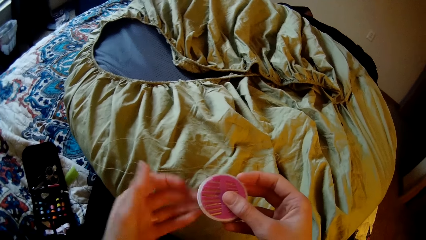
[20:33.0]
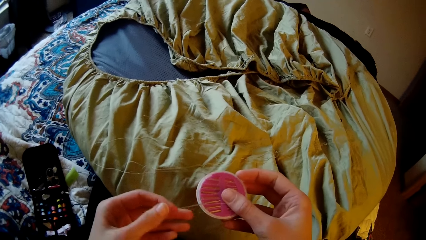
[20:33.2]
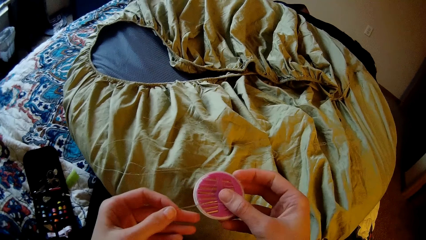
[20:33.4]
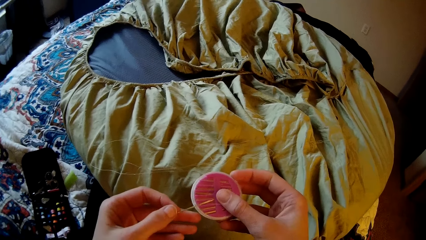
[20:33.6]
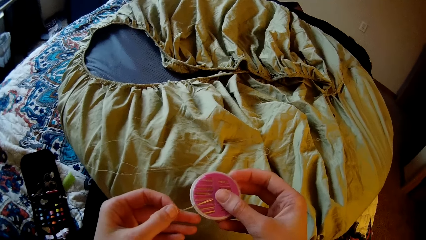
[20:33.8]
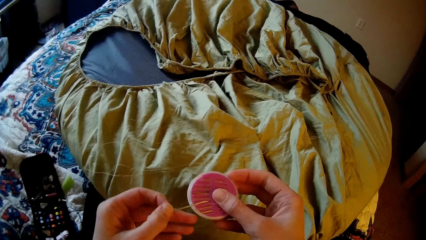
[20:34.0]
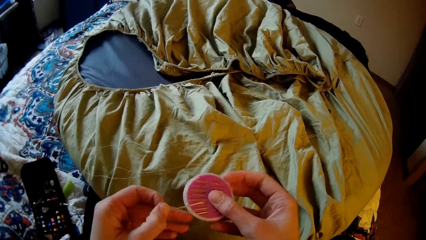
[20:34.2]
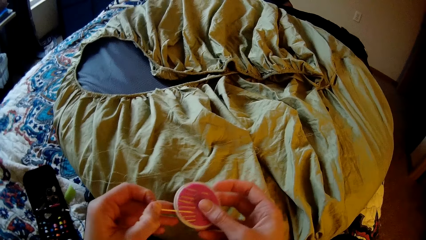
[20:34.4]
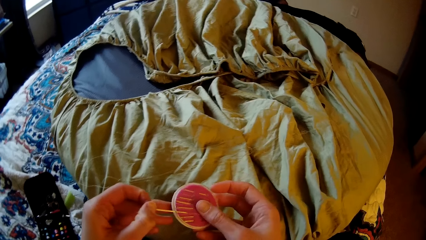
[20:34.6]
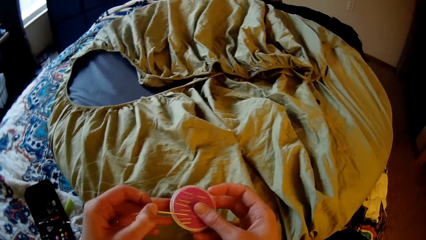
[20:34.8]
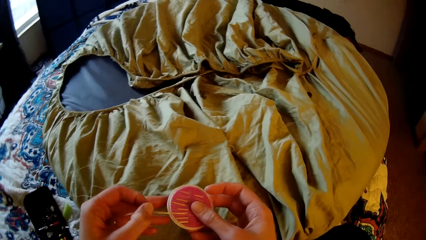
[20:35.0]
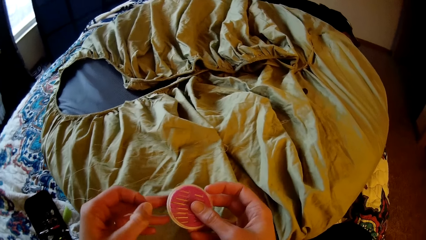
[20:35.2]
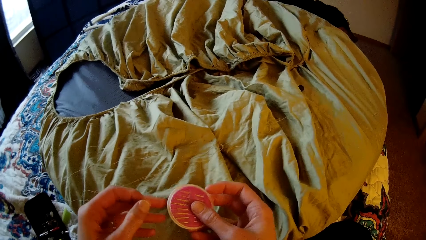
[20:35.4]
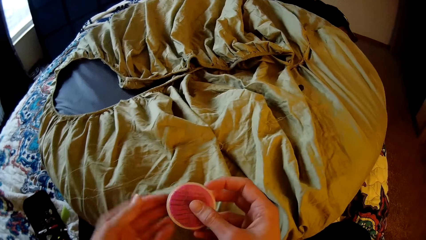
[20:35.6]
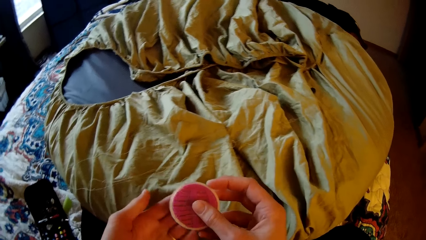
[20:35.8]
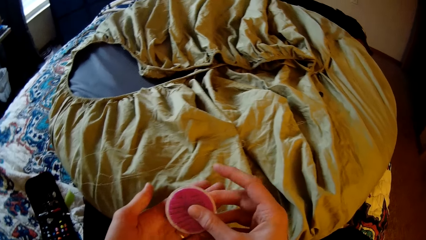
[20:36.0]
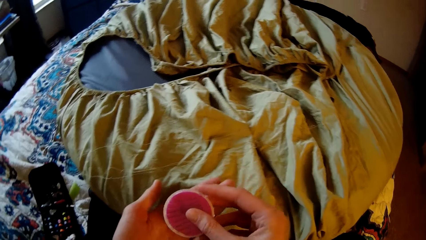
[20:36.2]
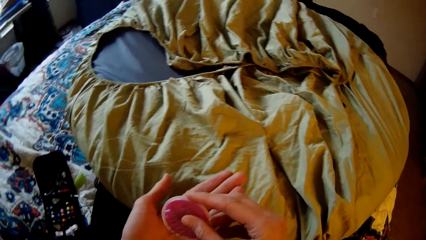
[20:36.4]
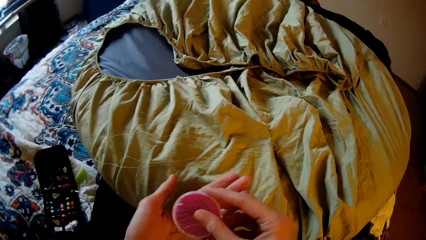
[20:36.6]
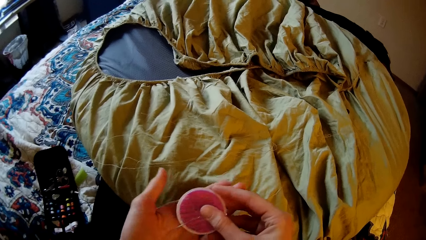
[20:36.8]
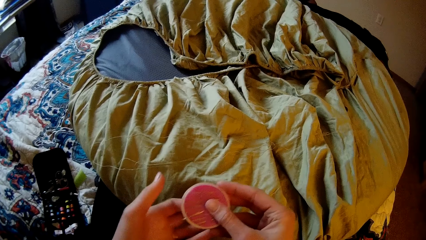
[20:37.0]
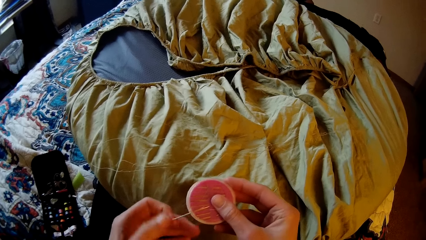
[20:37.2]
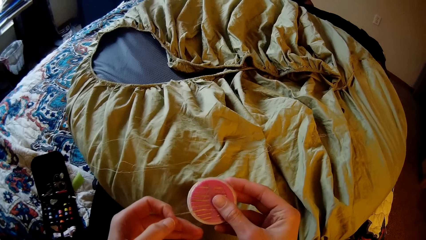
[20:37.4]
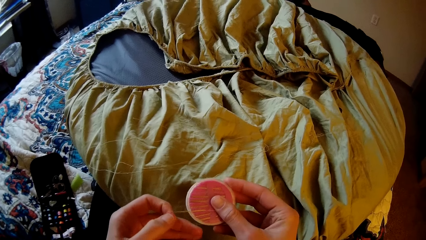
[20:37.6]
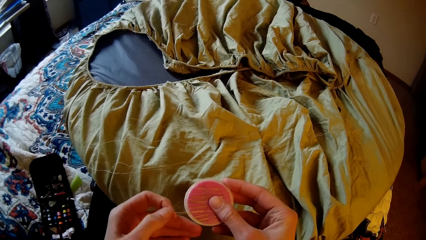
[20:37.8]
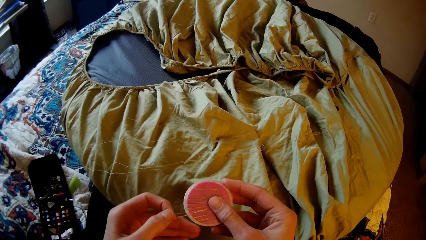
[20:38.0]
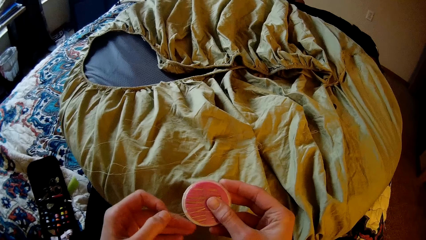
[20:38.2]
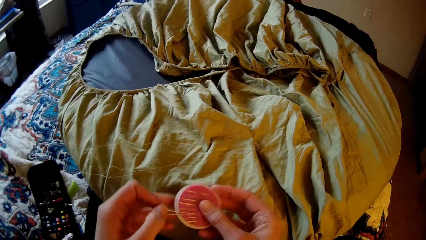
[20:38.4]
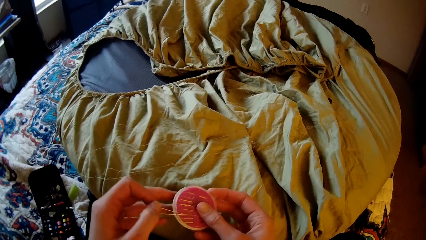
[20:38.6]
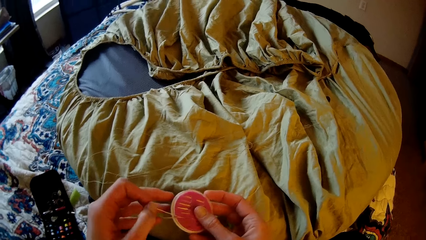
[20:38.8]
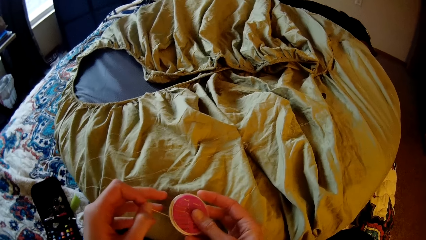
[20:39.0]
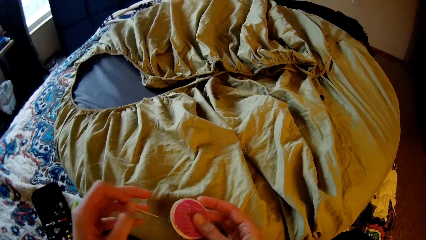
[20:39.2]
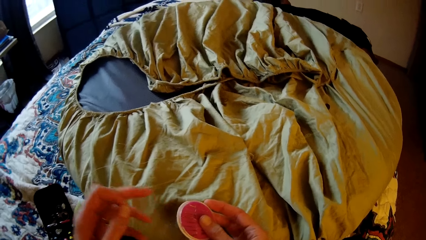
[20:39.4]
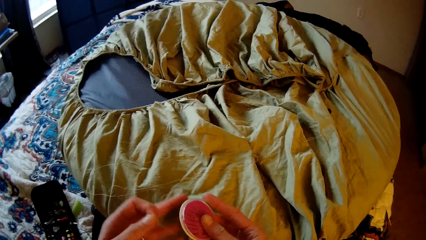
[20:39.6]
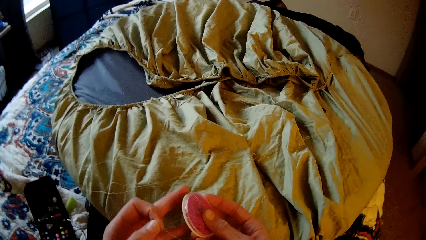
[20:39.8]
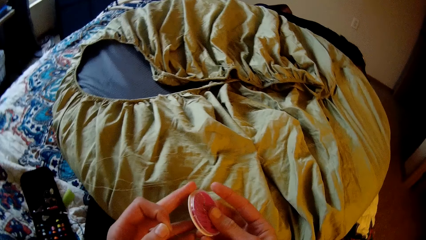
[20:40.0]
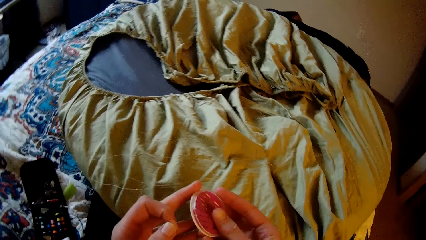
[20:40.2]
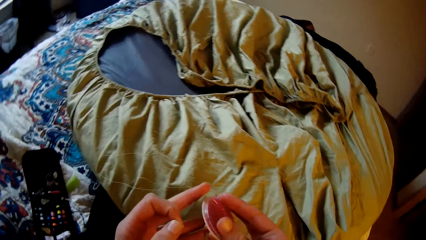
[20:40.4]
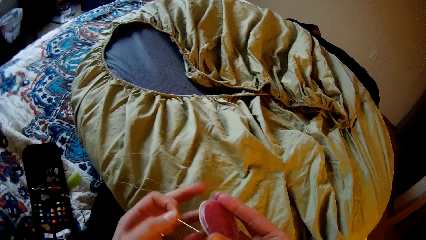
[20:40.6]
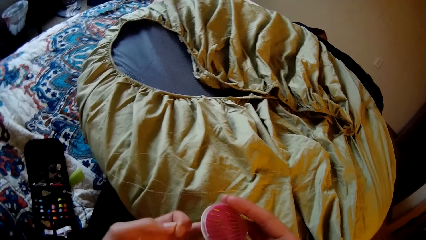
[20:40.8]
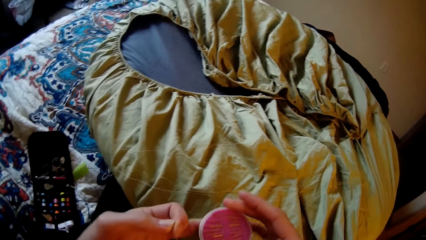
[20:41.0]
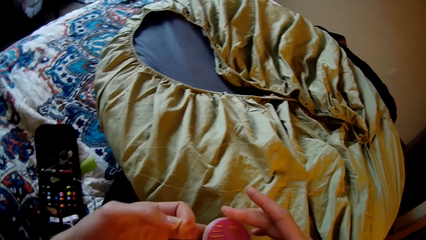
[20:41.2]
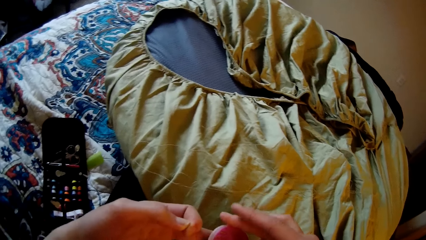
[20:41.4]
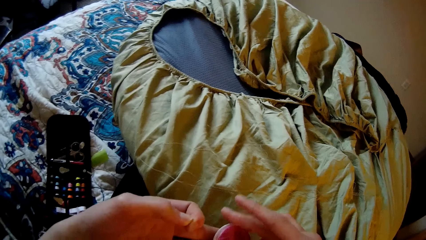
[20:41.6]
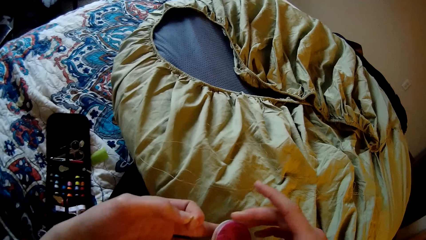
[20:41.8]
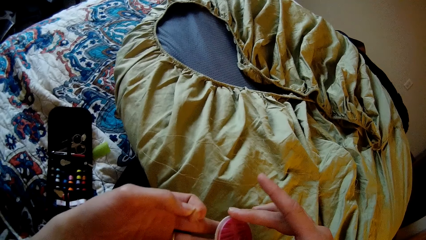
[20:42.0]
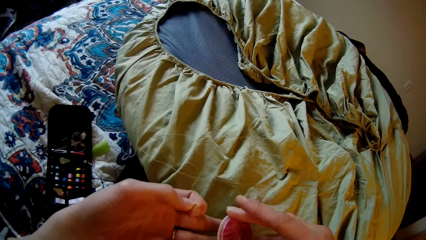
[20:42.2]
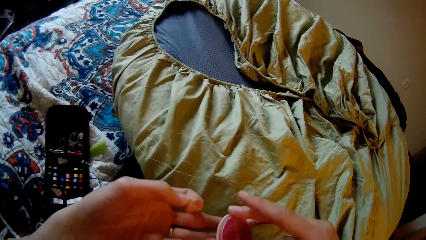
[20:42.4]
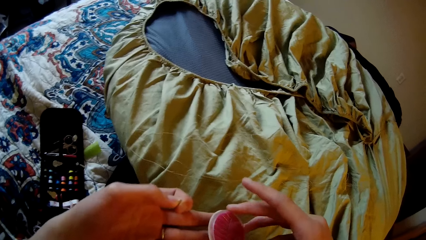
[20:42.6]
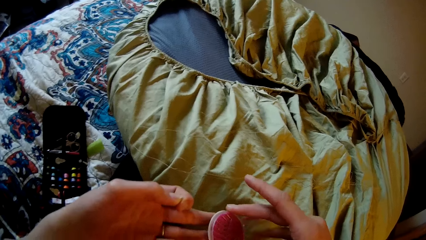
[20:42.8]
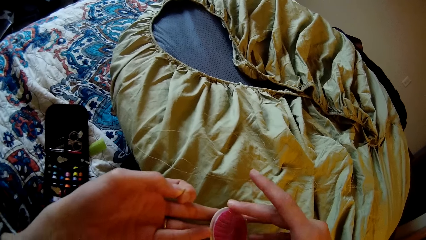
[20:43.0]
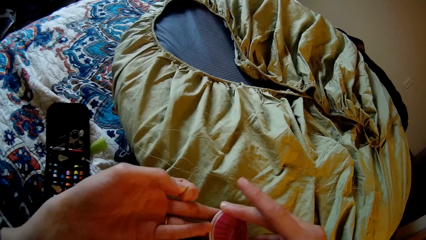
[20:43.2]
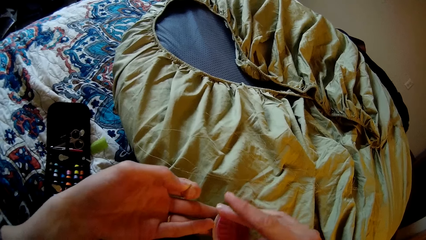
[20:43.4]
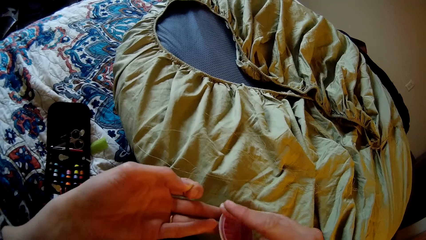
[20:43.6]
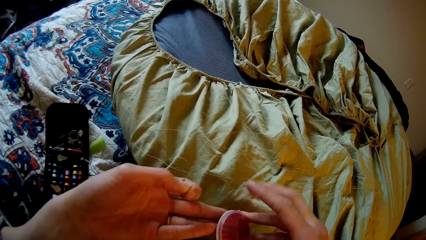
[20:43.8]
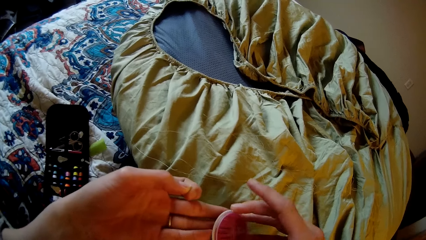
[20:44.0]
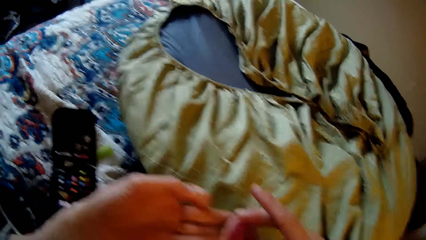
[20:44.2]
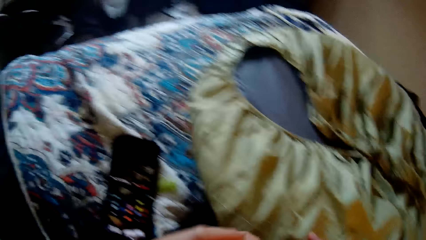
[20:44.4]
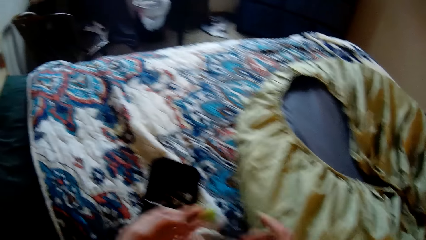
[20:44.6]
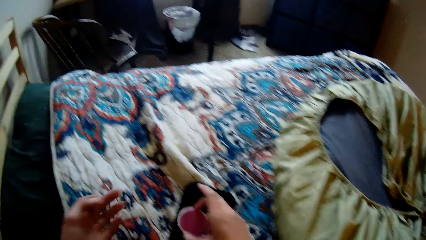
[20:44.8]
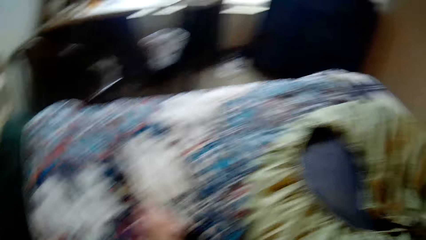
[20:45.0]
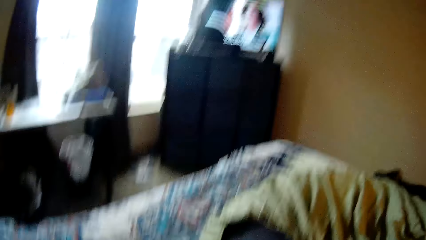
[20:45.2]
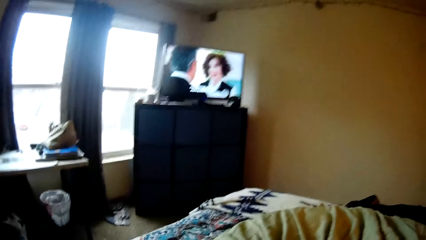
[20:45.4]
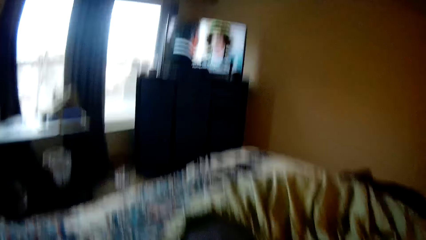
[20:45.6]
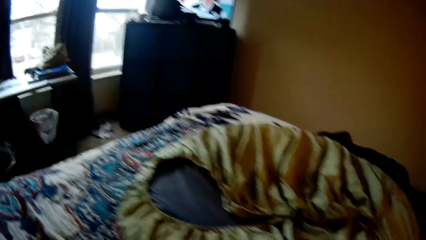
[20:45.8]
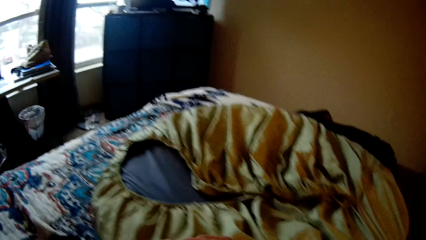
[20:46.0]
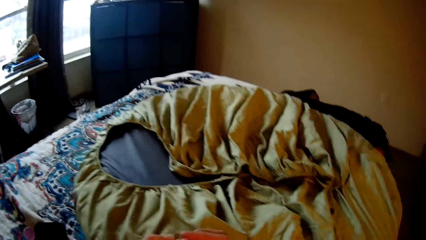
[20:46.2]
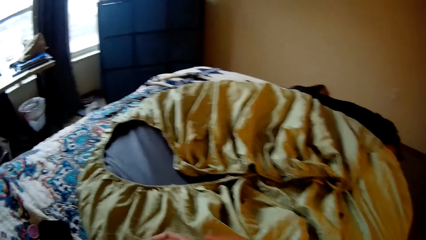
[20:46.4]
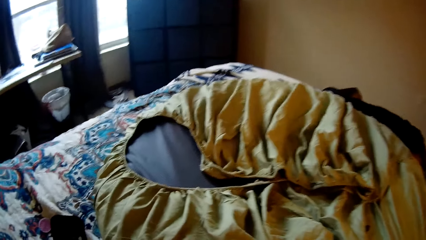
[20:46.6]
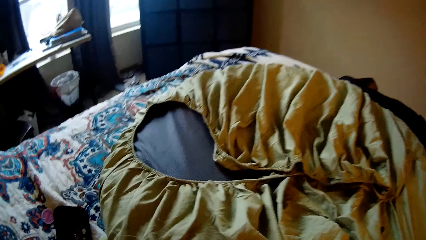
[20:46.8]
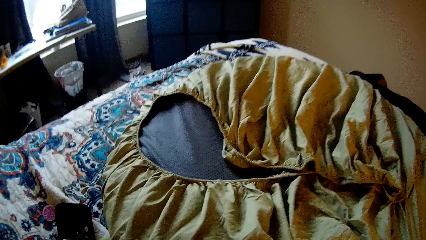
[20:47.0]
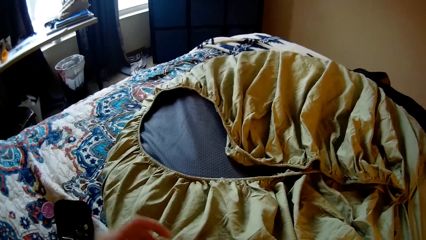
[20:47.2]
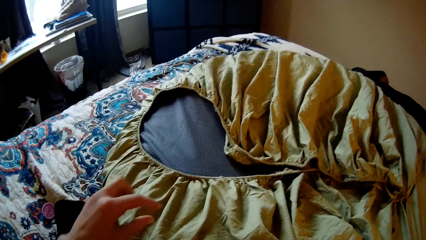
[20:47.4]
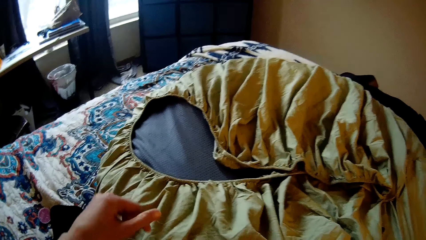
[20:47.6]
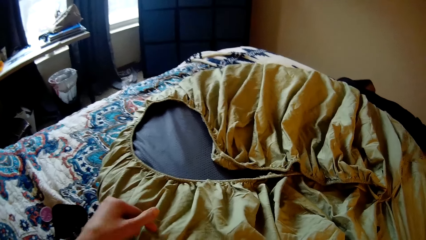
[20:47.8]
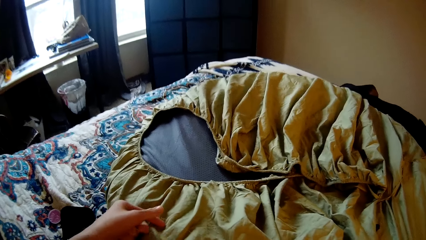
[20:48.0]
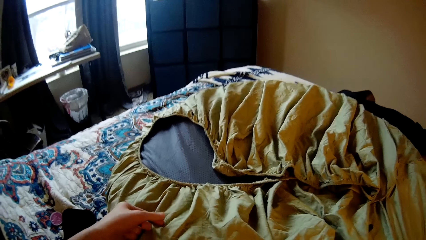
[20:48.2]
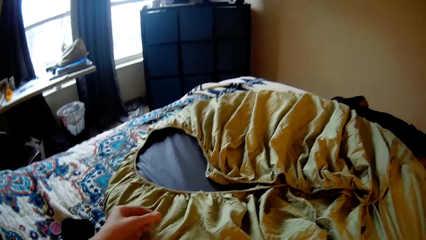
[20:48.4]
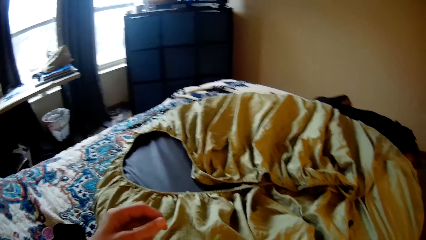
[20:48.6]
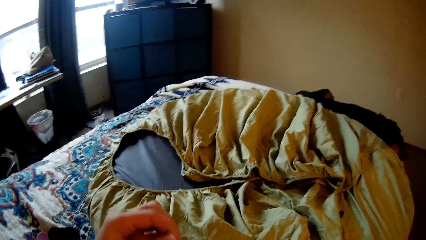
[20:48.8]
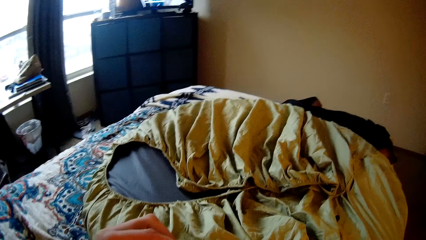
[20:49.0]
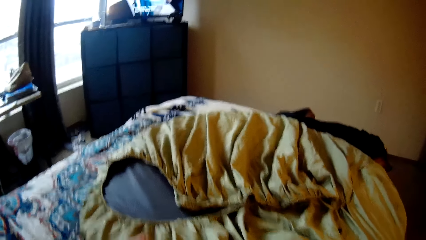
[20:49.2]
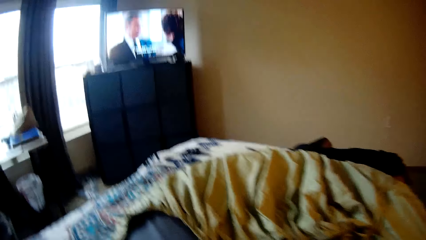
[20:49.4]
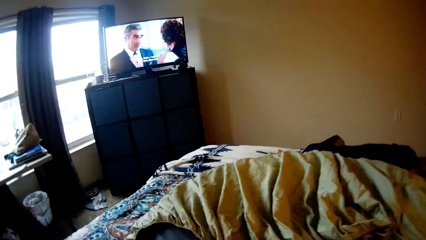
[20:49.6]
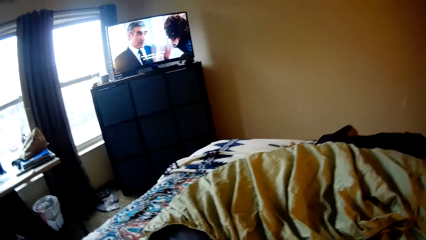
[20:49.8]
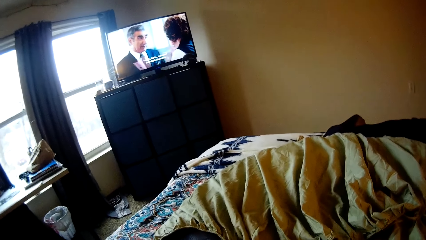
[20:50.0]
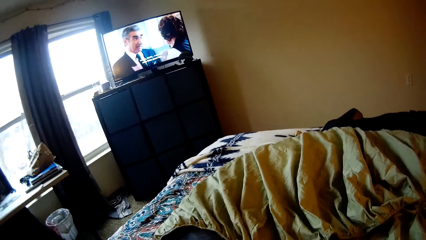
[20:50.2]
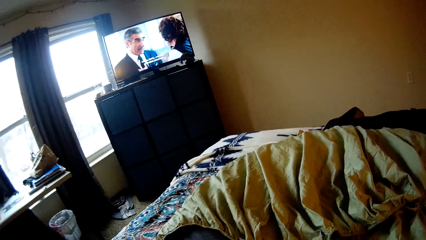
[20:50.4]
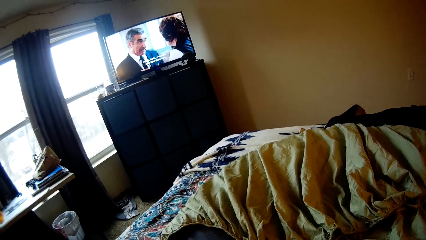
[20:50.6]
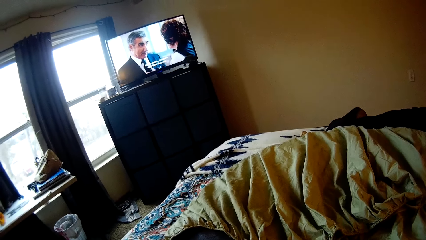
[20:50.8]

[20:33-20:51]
The camera wearer takes a needle from the container. They remove a pin from the pin holder. They tighten the pin holder. They place the pin holder in the bed. They take the thread from the sack.
